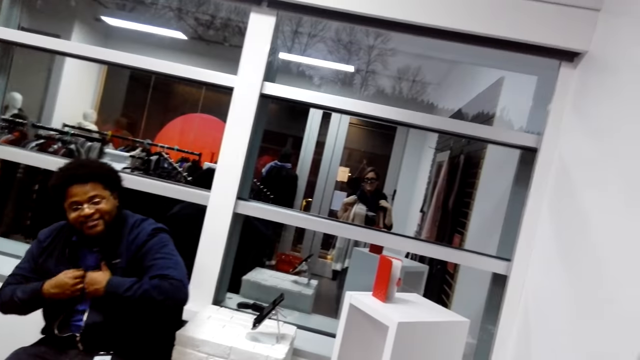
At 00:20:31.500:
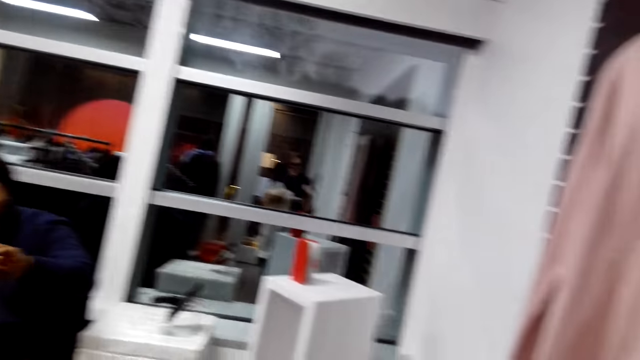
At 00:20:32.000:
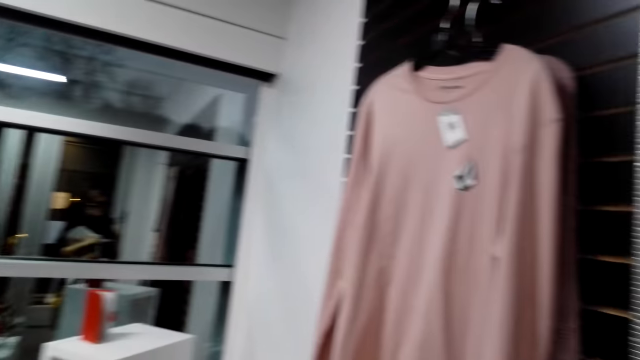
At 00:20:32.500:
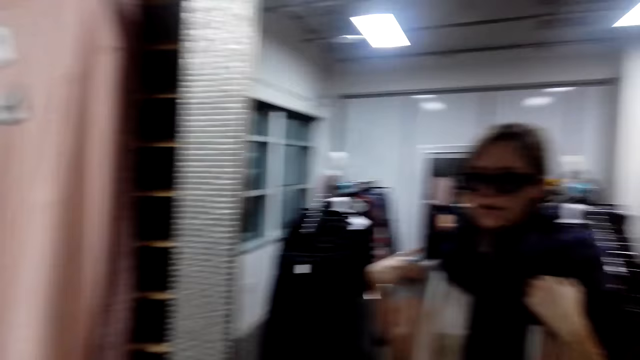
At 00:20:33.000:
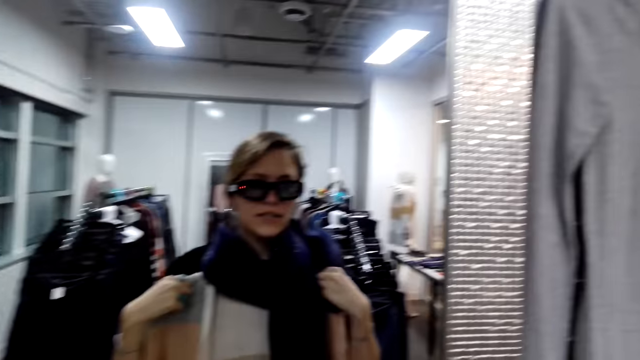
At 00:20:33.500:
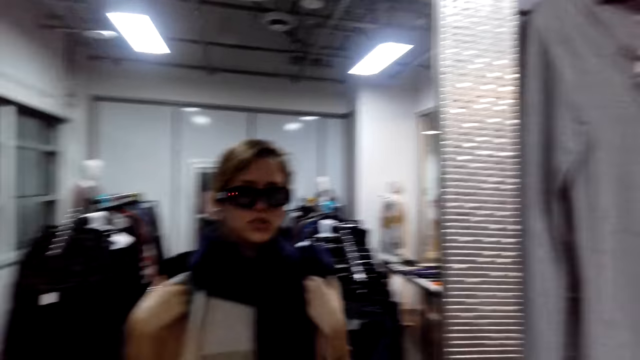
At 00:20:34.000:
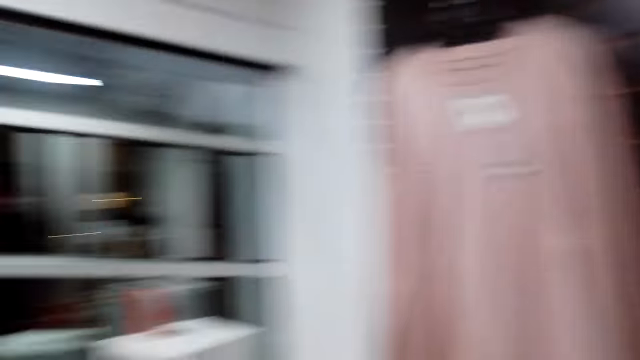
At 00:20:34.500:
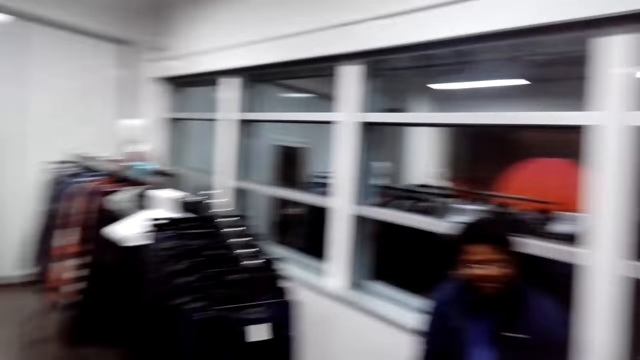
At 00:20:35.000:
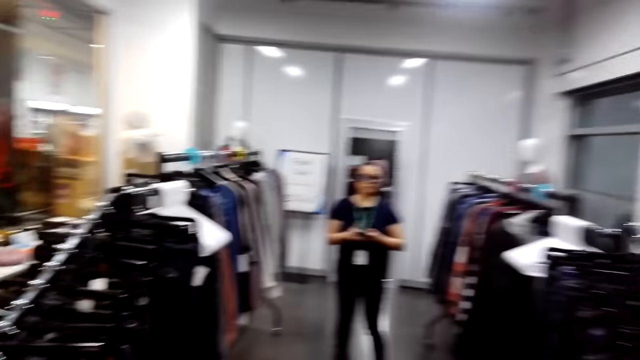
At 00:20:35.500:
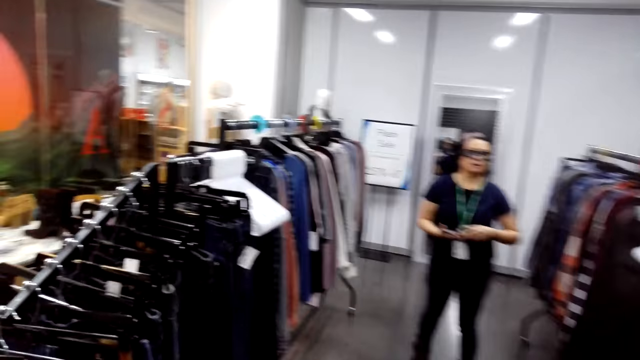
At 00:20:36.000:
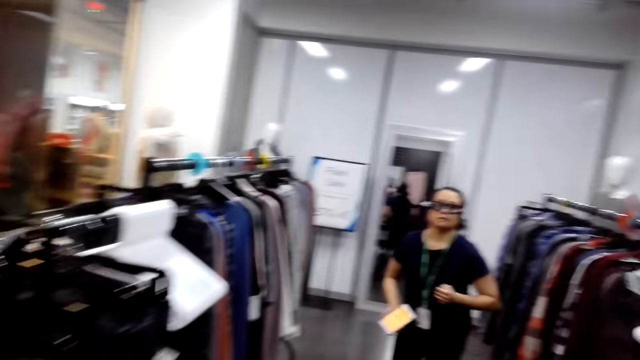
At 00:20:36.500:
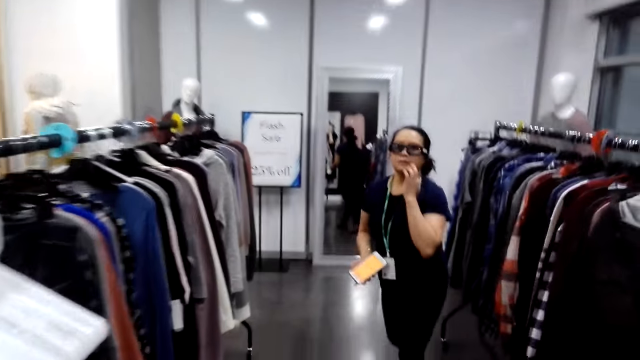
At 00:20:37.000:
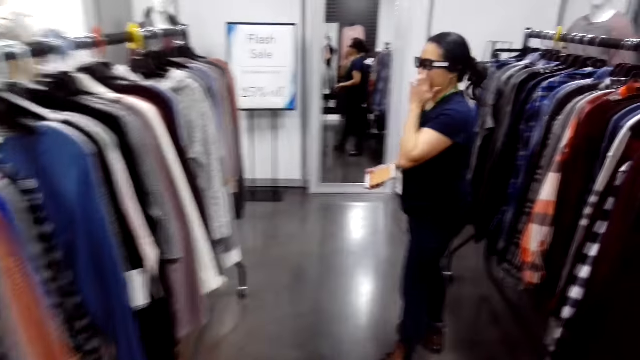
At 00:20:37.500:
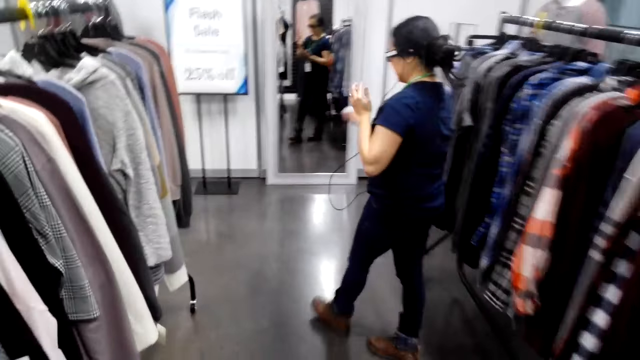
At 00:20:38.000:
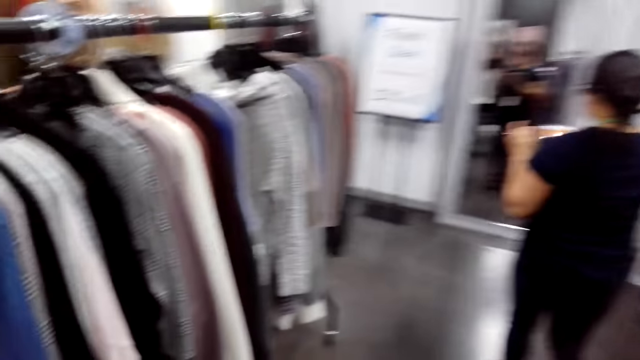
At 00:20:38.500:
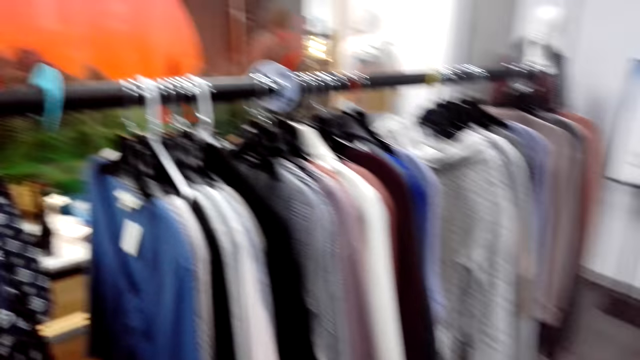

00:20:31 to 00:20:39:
A man moves hands. A cashier man talks to a woman. The camera wearer turns to the cashier man. They look at the mirror. They turn to the side. They walk around, and turn around in the room. Another man holds a phone and walks around.

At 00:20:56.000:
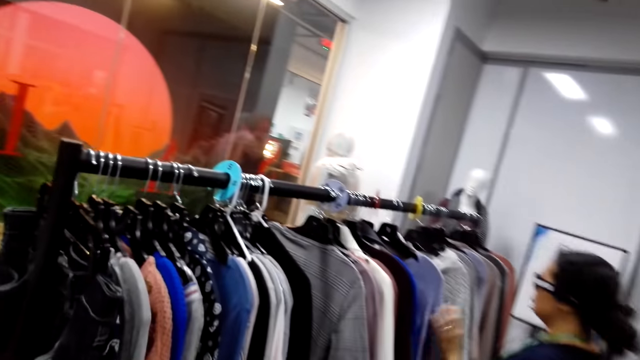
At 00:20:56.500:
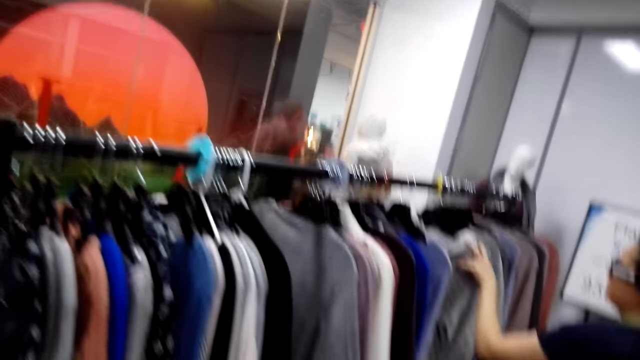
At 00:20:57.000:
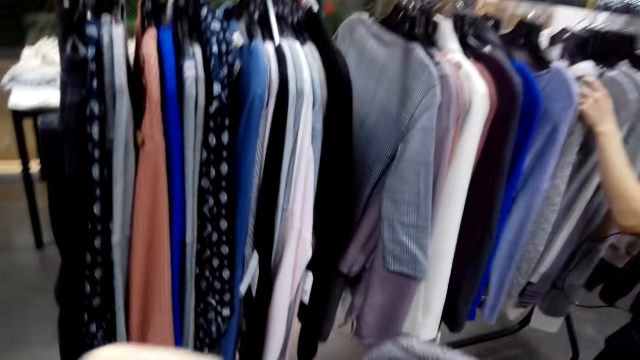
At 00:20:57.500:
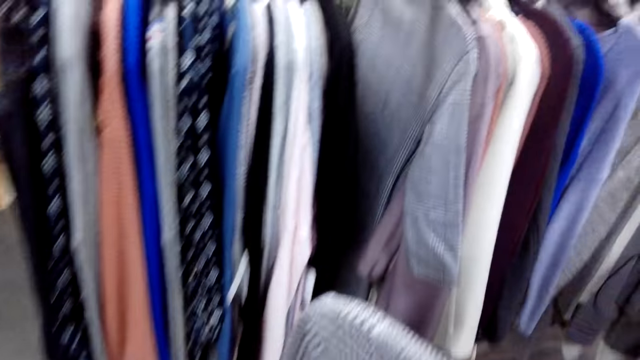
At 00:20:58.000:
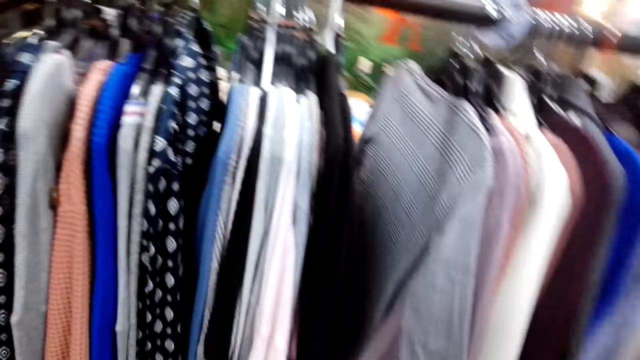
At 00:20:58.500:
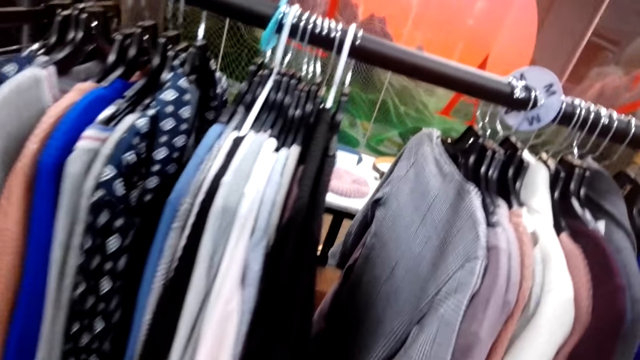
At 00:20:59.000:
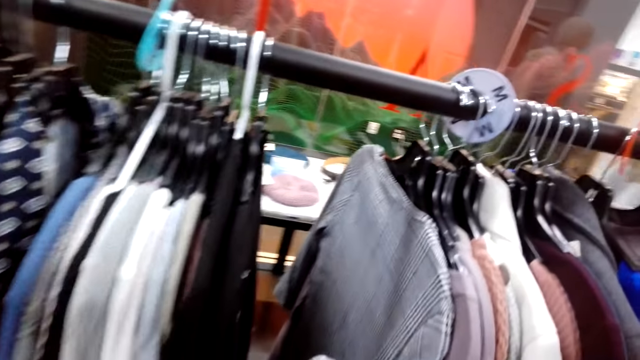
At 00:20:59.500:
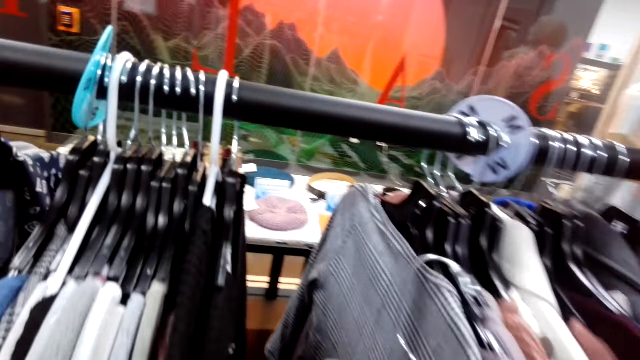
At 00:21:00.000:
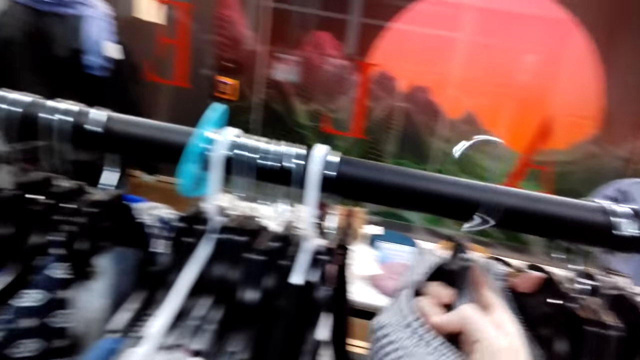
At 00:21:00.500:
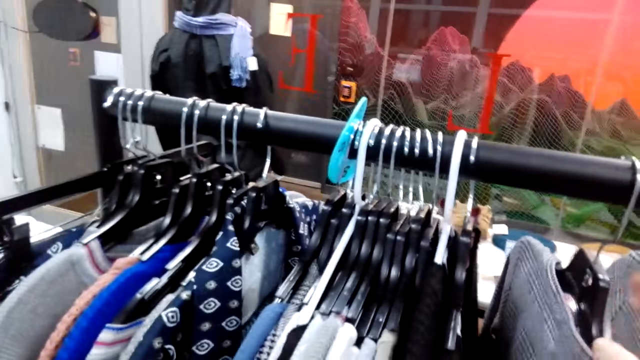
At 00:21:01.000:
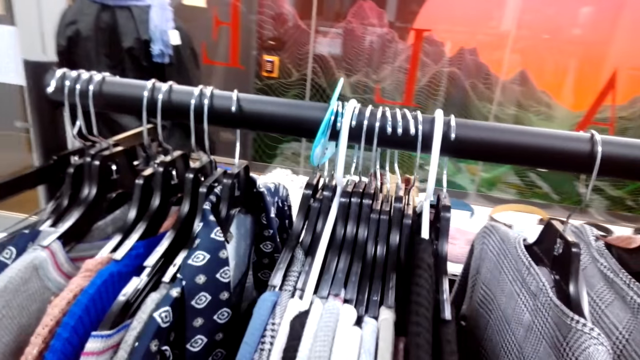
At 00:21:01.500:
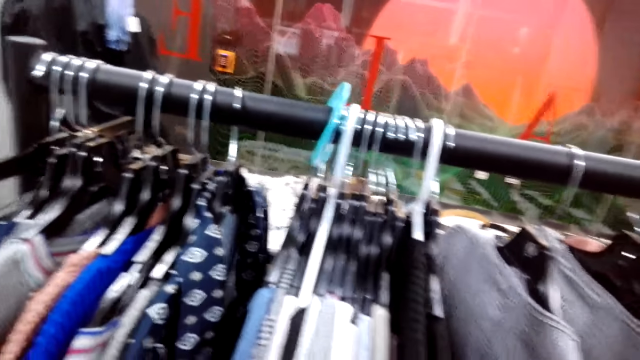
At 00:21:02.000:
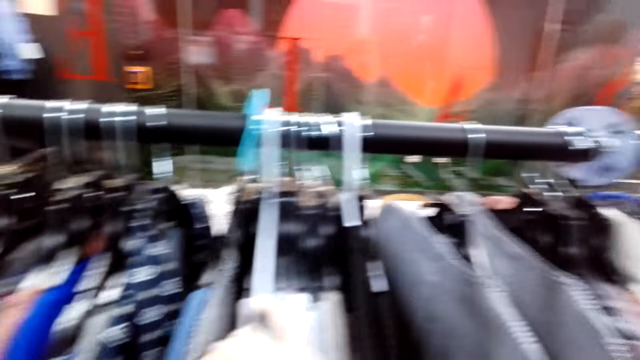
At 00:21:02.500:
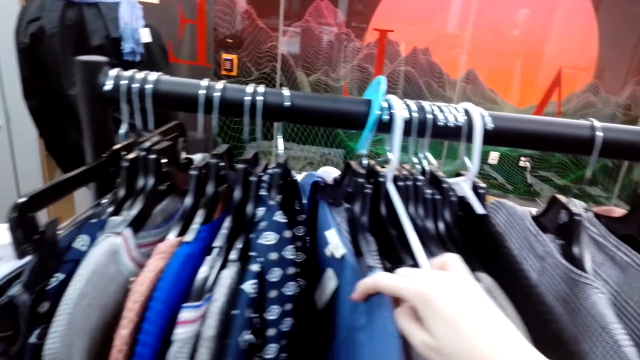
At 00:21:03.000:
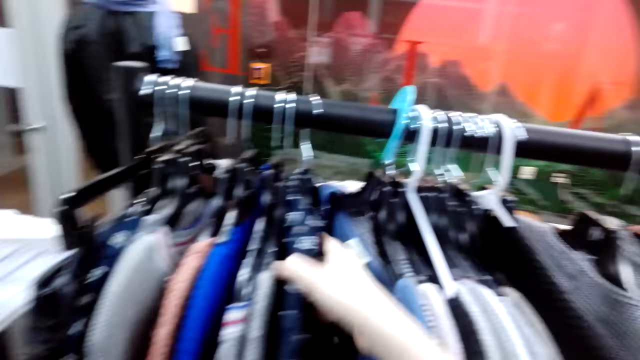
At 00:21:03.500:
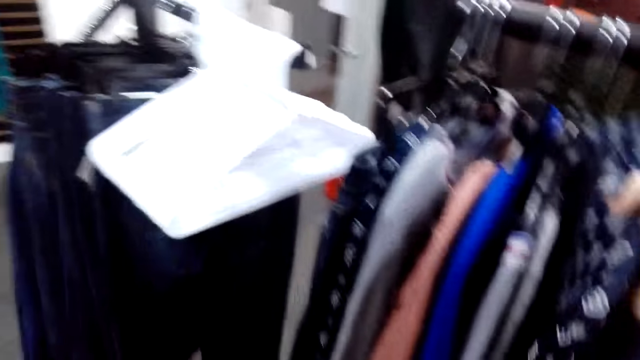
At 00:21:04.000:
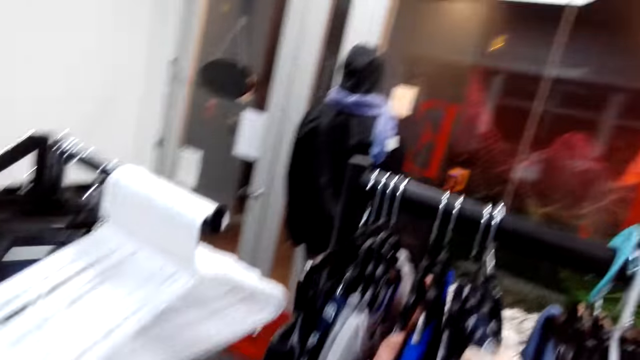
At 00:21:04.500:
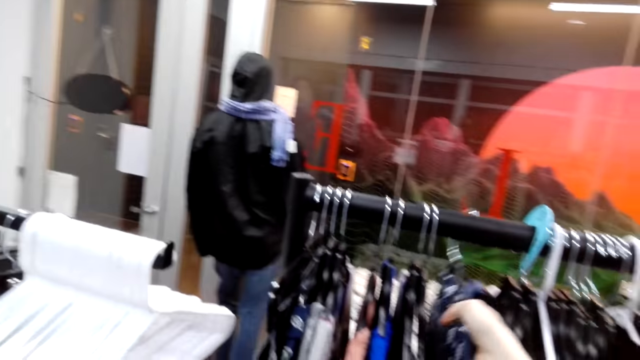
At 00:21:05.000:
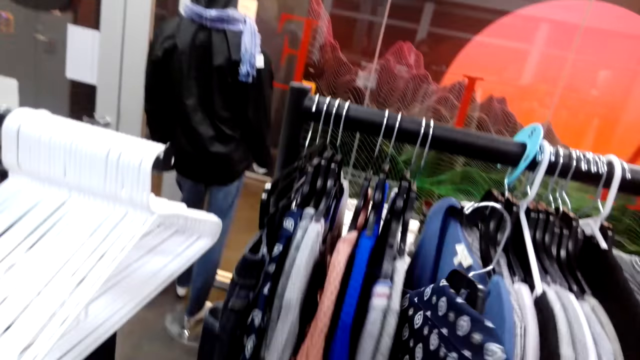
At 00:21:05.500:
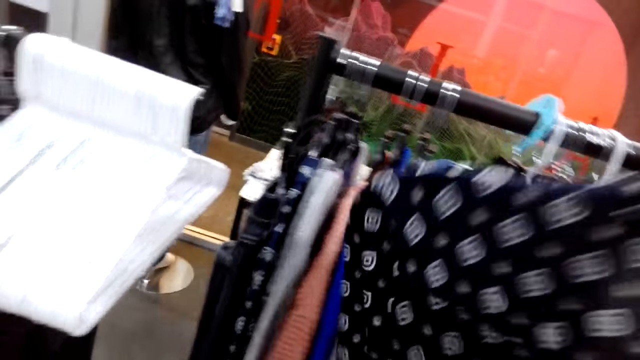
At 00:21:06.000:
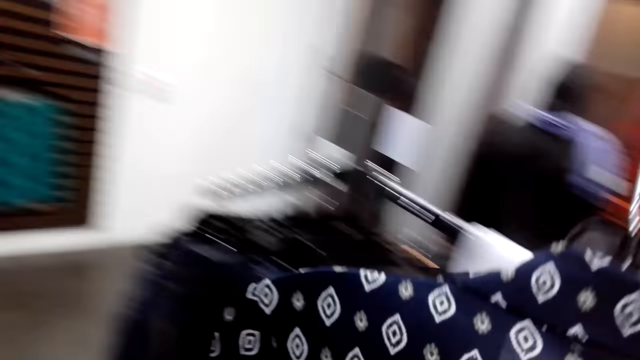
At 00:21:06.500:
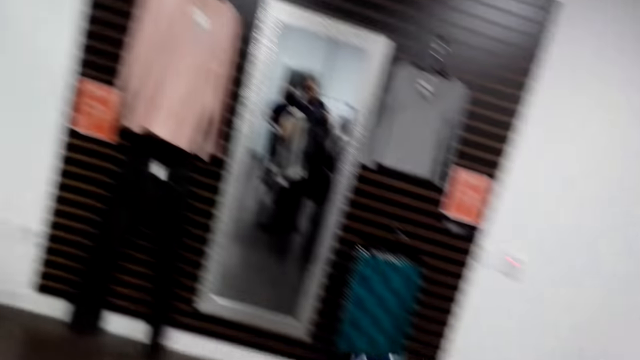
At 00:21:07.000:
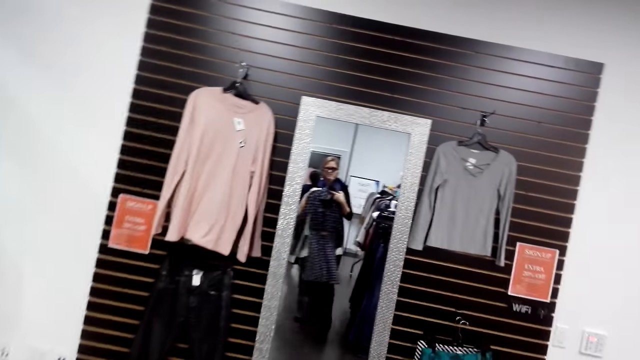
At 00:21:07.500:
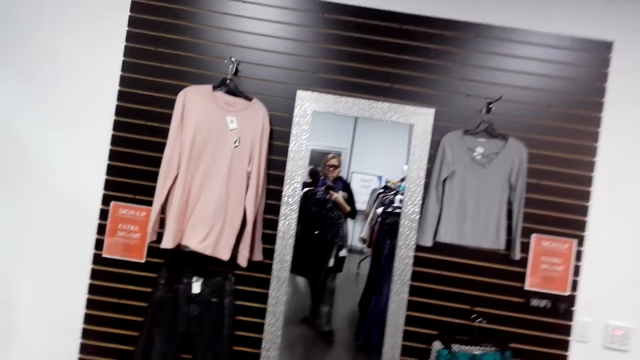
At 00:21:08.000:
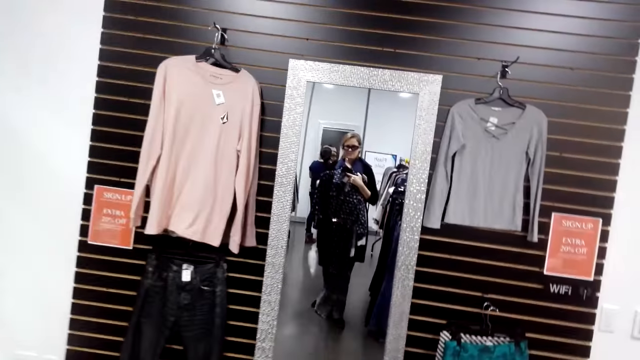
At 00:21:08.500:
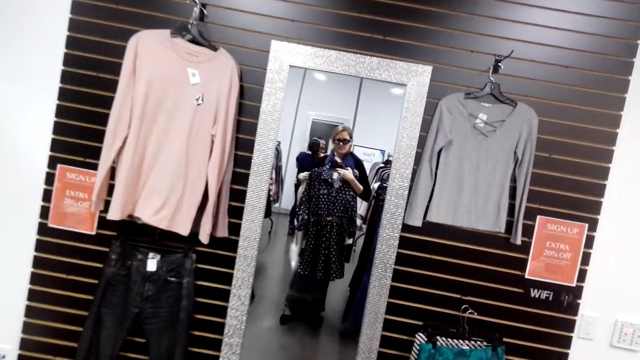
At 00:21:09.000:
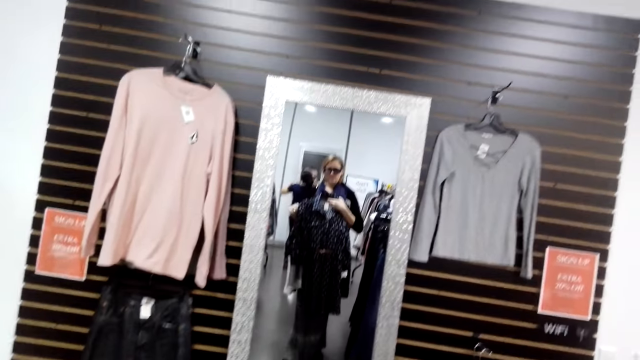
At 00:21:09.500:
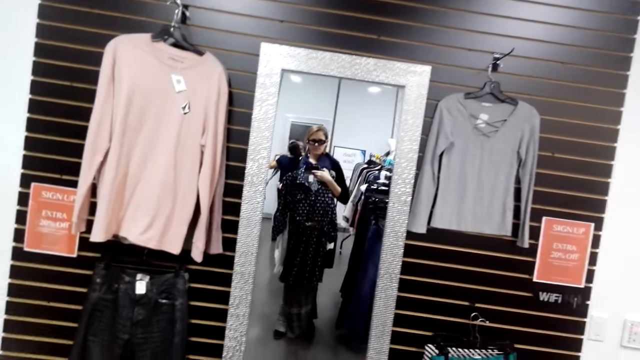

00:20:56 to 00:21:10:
The camera wearer walks around. They turn around. They hold clothes on a hanger. They hang a cloth on the line. They touch the clothes. They turn to the side. They pick a dress on the line. They hold the clothes on the hanger. They walk around.
